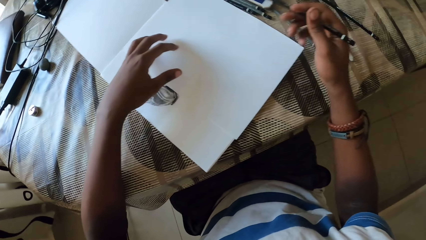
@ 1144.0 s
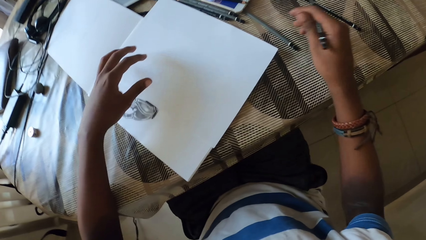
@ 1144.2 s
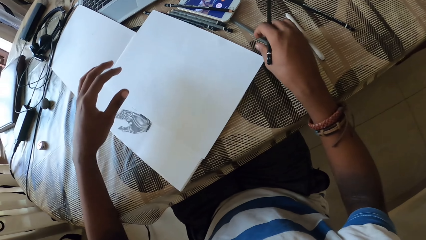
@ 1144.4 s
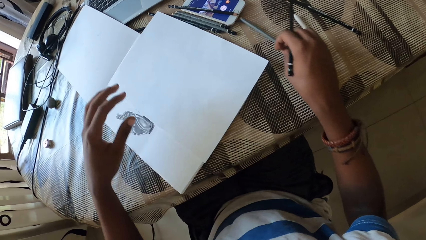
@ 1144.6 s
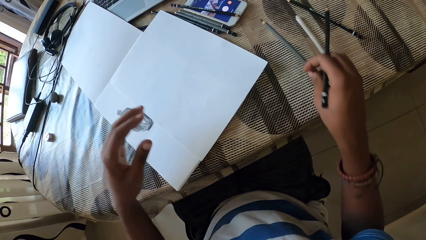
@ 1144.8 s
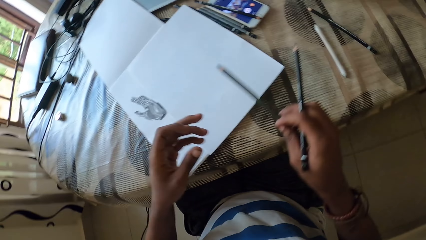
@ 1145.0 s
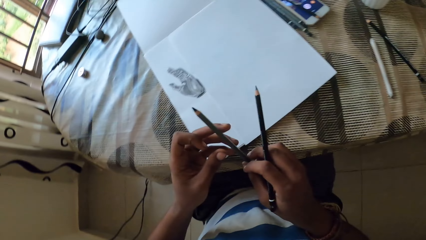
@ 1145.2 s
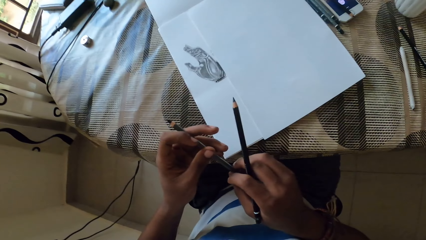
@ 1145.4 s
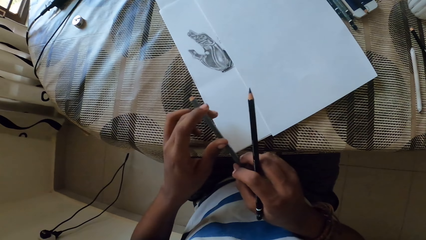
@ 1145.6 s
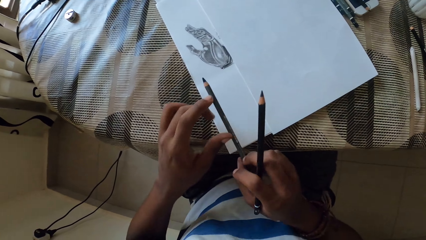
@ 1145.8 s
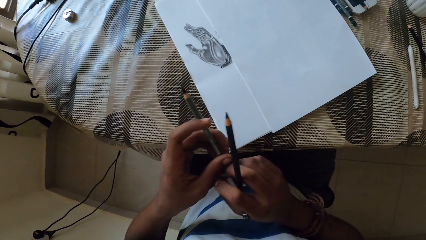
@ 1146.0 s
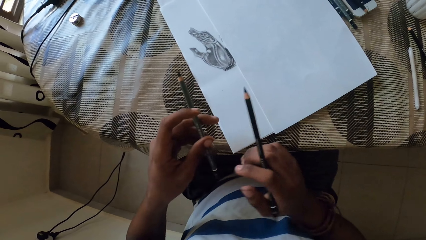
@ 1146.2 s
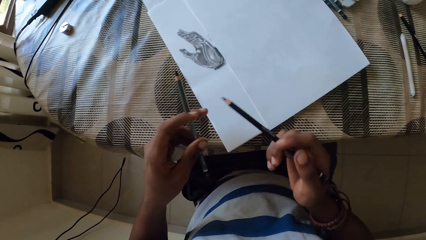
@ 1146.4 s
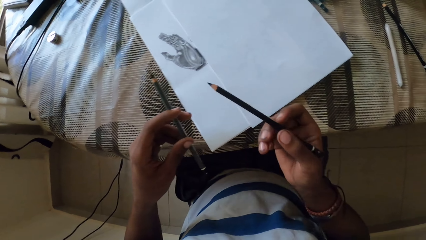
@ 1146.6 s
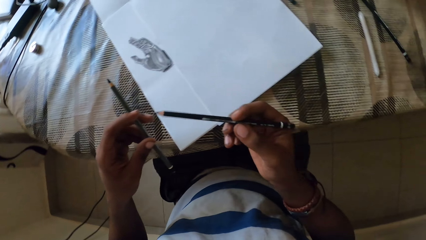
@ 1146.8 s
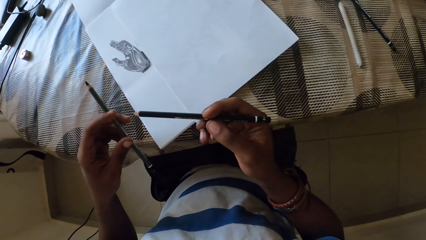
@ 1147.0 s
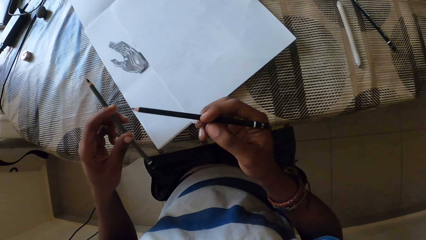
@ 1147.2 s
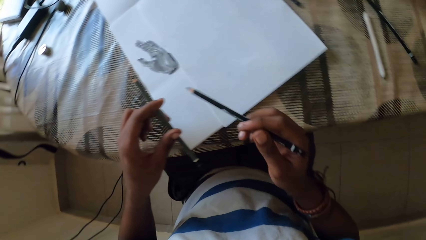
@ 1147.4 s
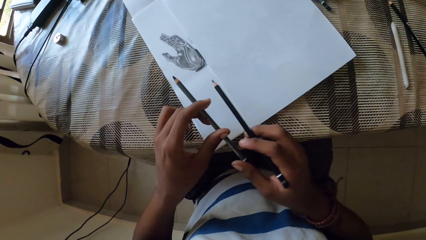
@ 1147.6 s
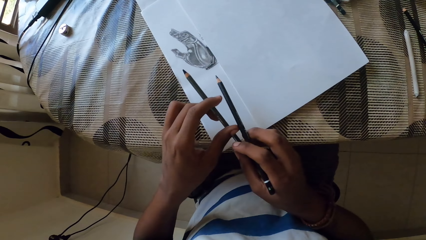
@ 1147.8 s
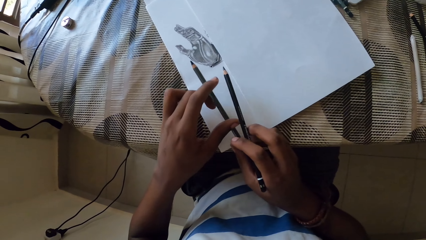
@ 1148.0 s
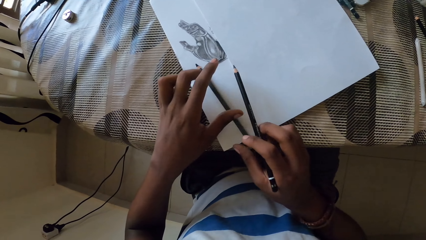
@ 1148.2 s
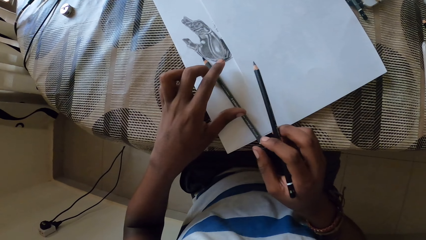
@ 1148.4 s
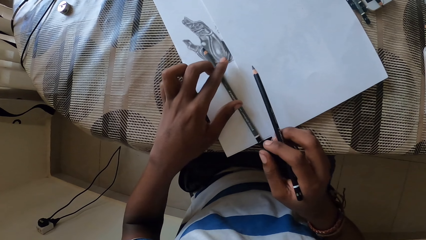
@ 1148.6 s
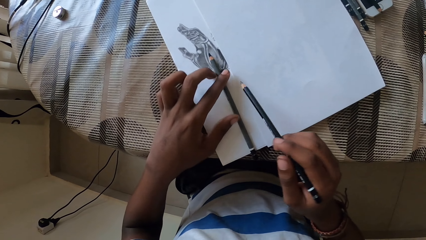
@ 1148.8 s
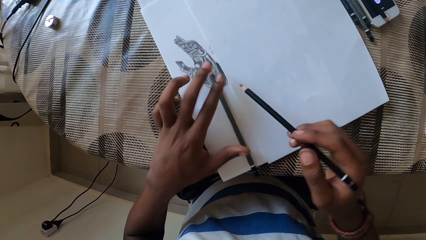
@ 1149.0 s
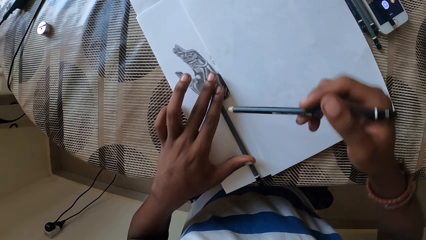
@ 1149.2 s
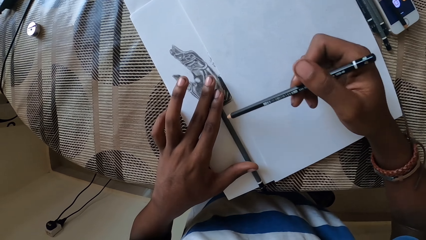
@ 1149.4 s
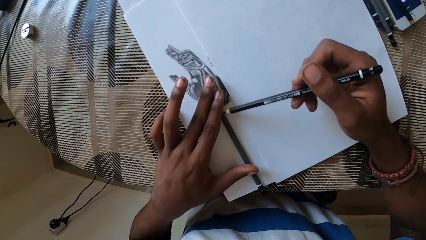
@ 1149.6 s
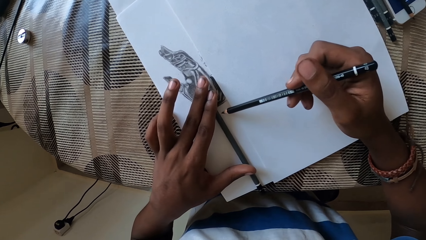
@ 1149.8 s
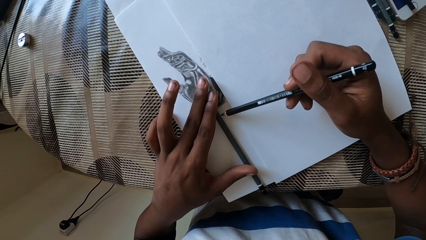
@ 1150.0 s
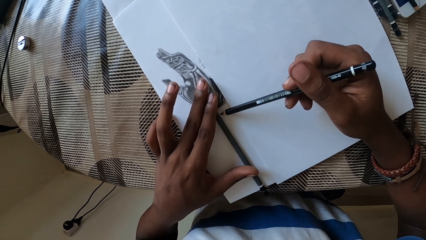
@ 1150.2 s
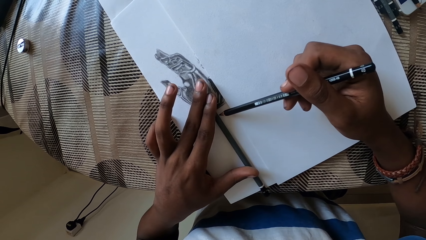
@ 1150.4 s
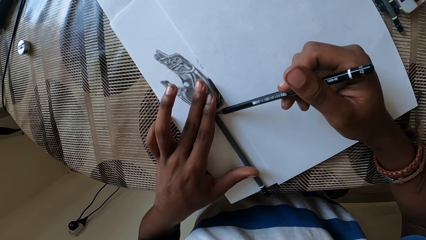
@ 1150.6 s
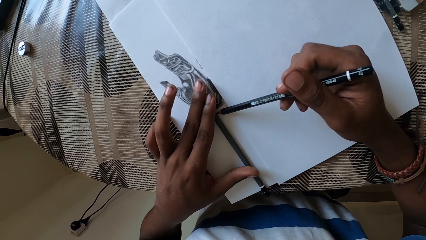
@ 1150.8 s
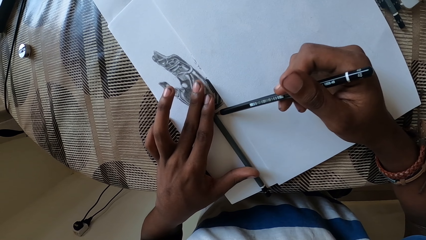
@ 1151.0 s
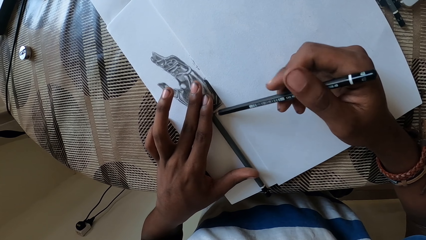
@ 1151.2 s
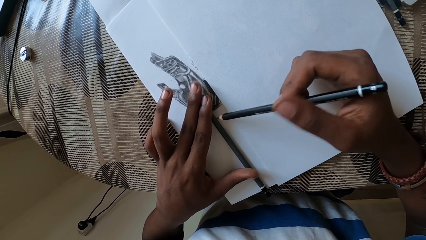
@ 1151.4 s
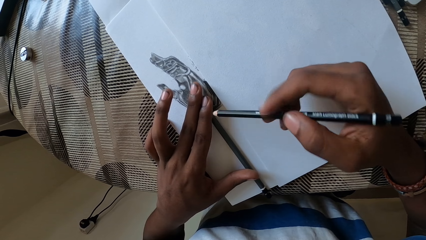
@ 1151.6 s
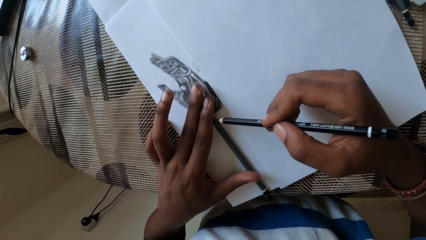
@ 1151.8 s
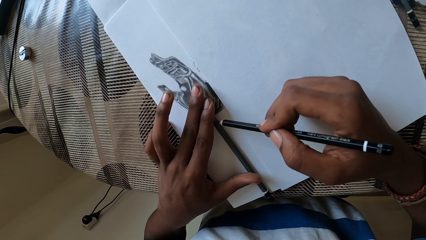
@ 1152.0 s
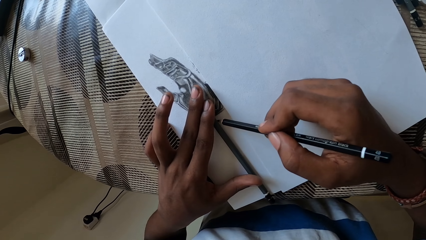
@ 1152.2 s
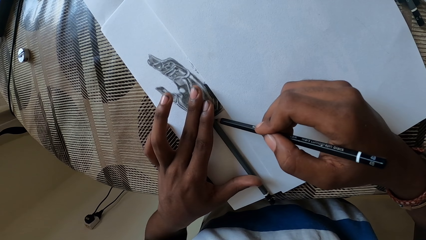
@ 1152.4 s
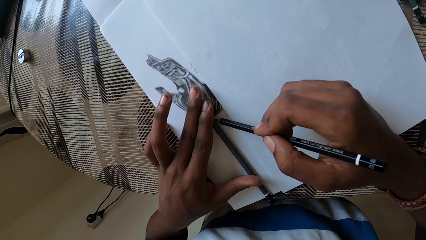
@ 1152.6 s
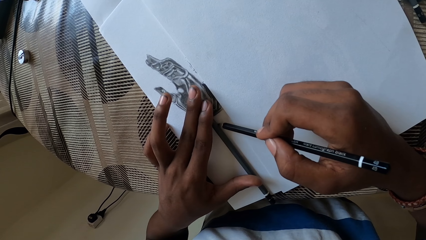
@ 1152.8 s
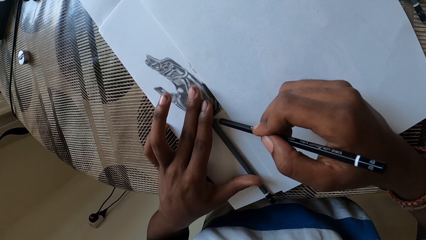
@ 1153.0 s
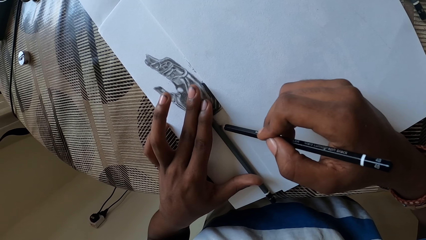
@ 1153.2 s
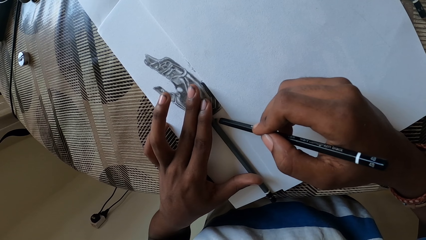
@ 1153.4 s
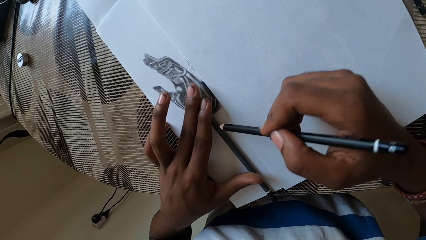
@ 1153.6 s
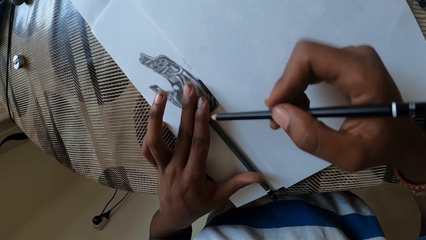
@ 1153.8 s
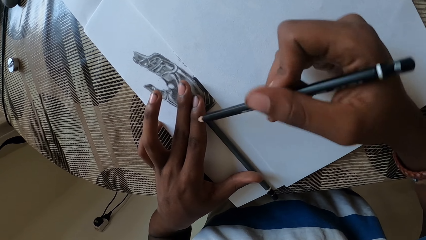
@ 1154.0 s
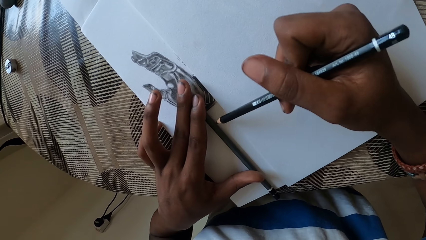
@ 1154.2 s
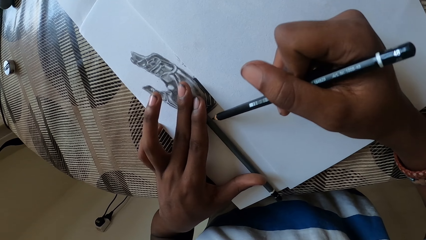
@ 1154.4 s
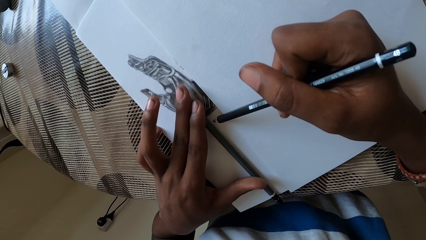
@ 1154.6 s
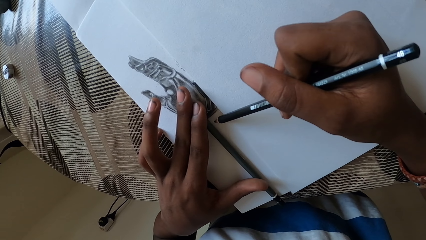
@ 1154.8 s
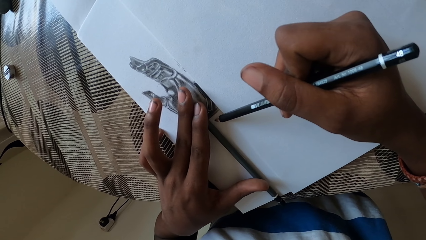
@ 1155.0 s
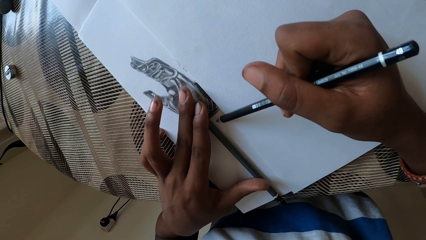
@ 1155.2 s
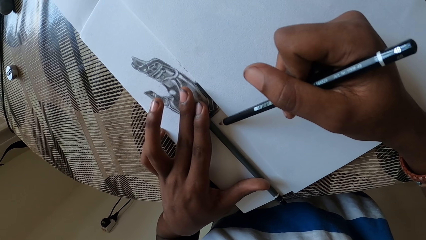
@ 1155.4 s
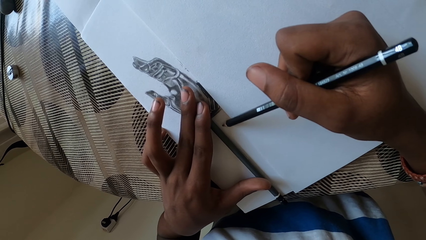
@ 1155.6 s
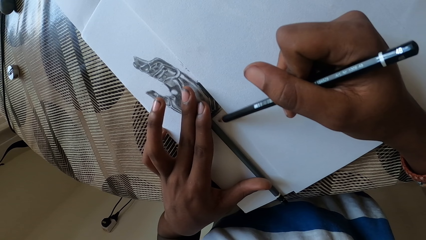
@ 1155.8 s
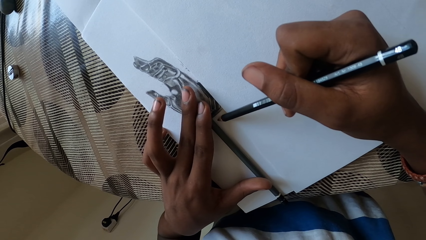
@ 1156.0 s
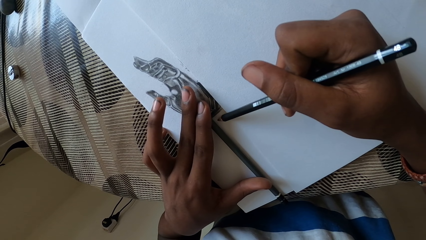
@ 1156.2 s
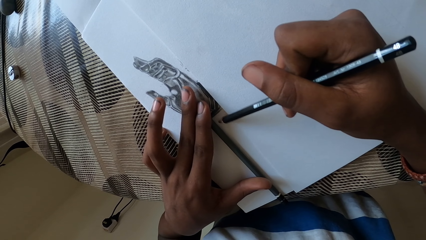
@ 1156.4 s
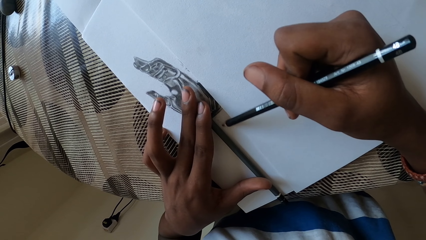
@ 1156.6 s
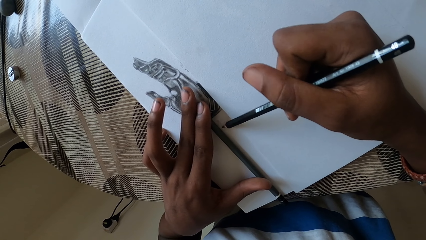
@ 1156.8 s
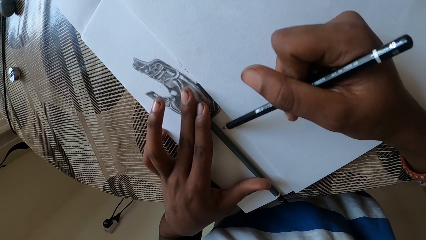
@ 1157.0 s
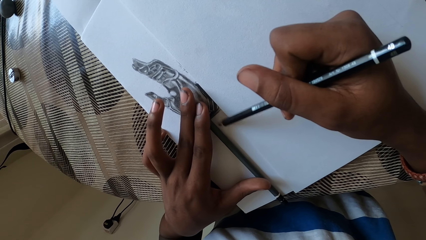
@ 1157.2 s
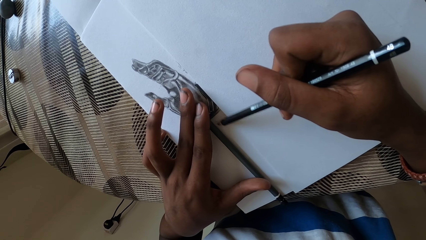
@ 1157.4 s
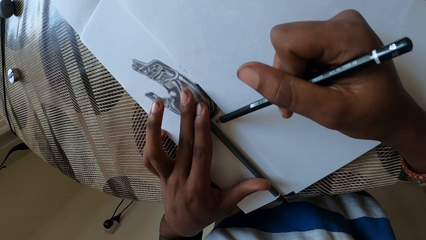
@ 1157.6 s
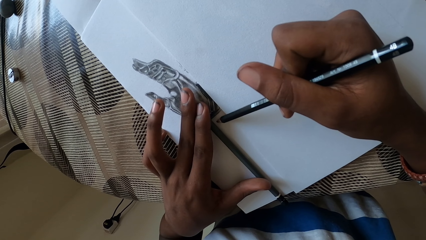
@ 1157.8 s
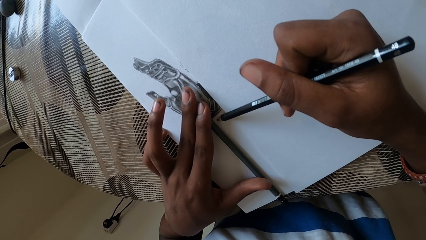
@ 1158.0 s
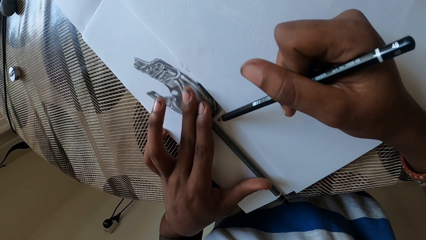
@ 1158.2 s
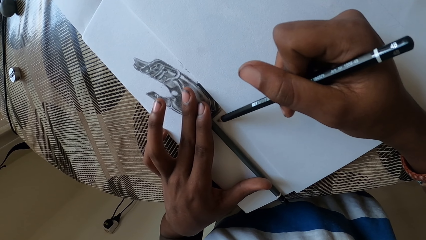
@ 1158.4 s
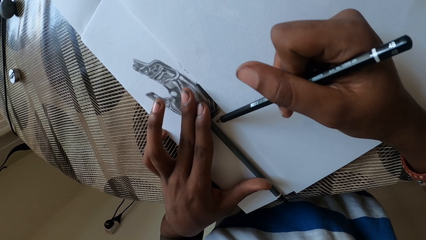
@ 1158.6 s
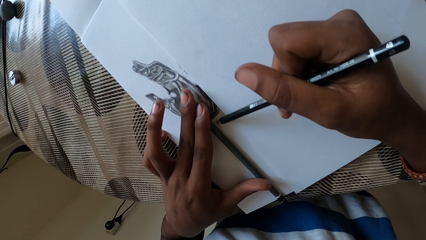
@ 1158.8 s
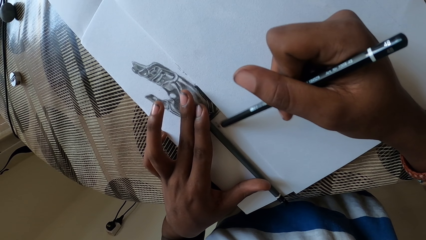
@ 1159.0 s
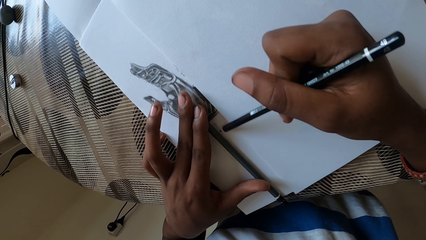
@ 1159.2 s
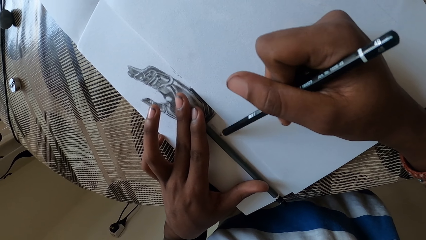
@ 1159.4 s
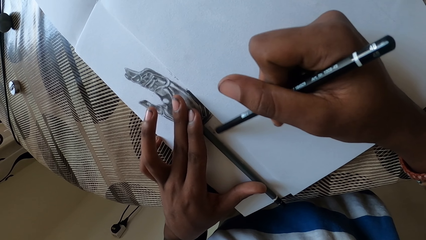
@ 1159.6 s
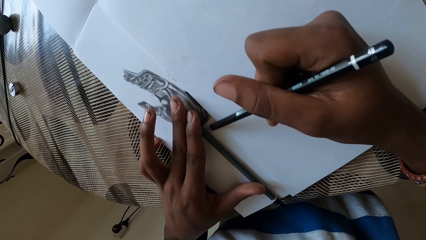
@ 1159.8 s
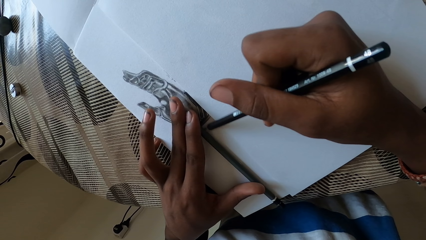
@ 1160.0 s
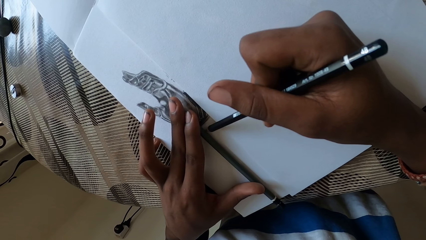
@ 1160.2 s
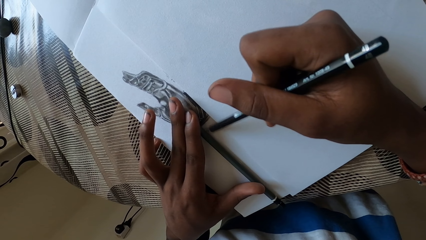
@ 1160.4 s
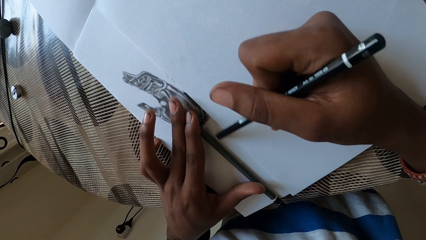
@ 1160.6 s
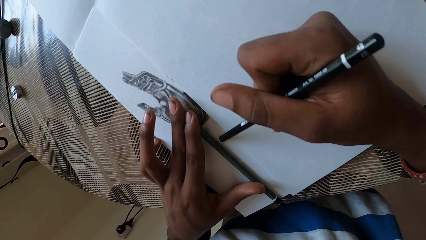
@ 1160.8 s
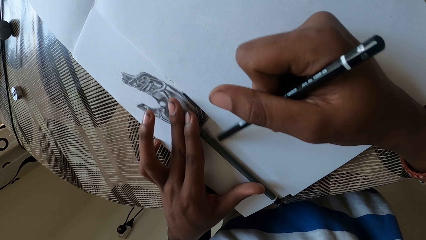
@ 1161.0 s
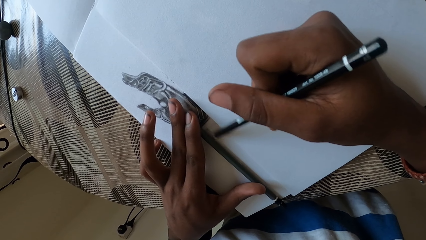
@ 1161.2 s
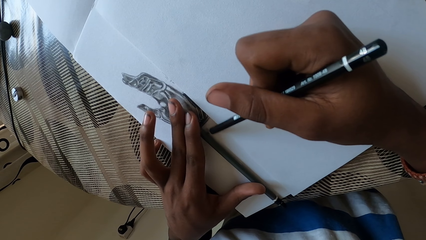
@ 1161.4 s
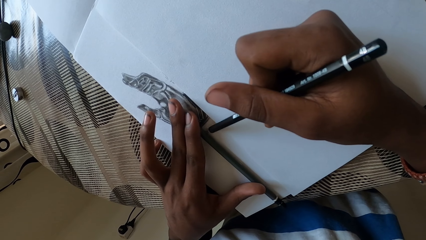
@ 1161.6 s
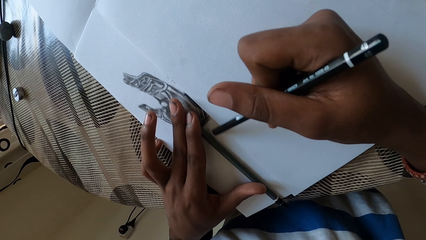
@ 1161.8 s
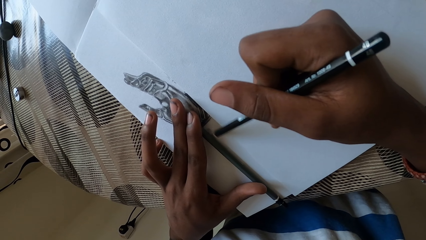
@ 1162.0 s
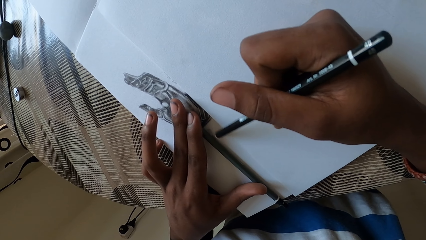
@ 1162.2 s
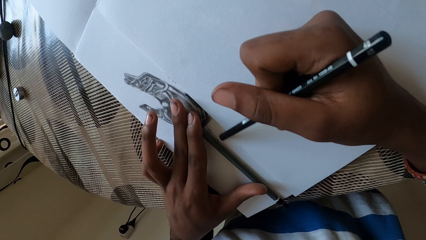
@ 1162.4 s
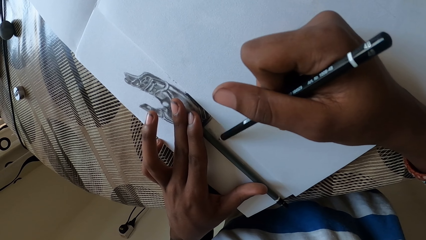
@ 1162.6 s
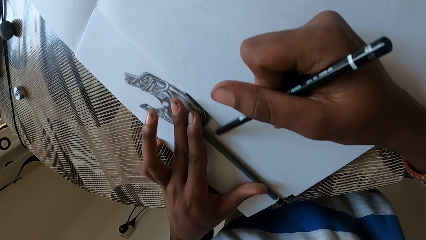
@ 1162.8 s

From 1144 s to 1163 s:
The camera wearer picks up the pencil on the table. They pass the pencil to the left hand. They hold the pencil on the paper. They put the pencil on the drawing book. They draw a line on the paper using the pencil.
